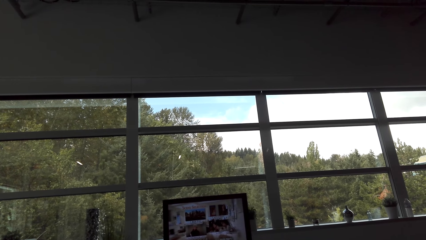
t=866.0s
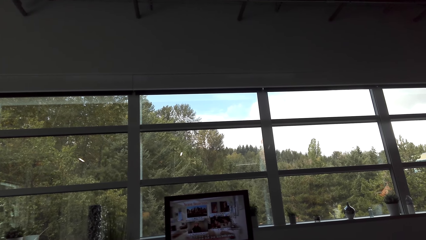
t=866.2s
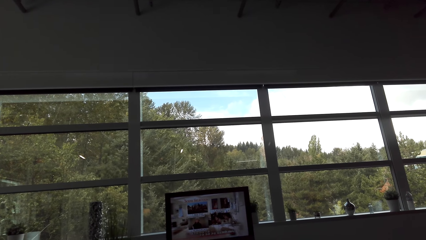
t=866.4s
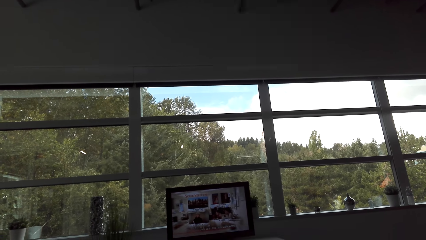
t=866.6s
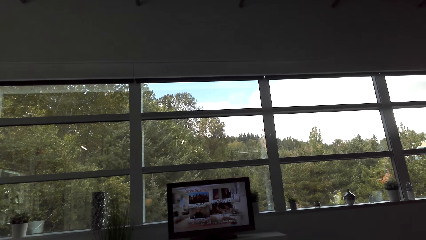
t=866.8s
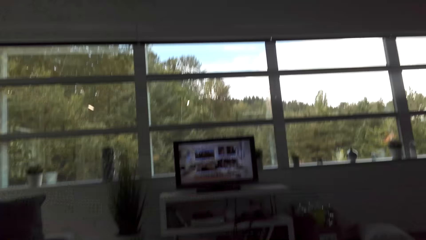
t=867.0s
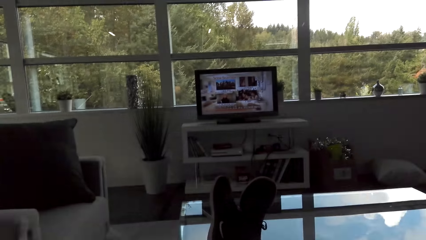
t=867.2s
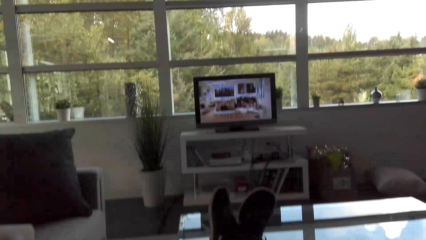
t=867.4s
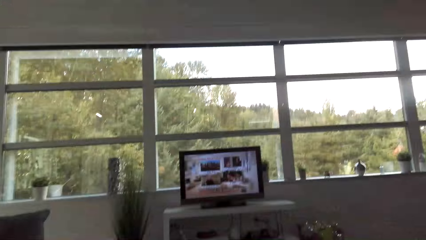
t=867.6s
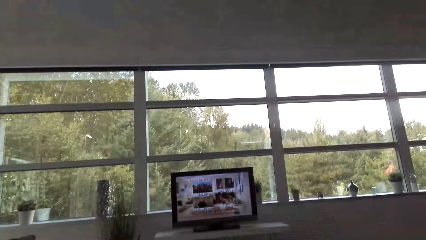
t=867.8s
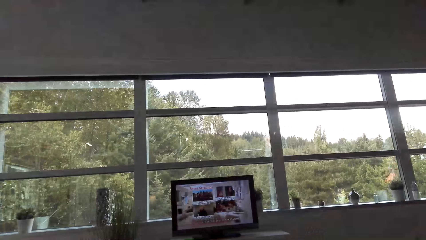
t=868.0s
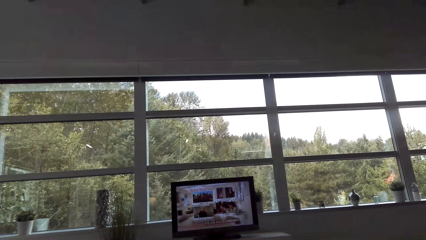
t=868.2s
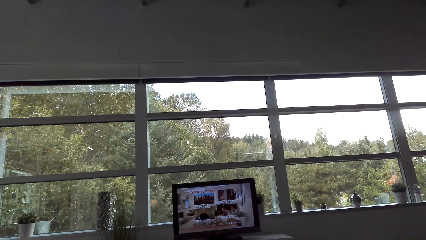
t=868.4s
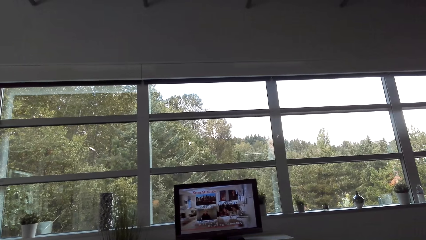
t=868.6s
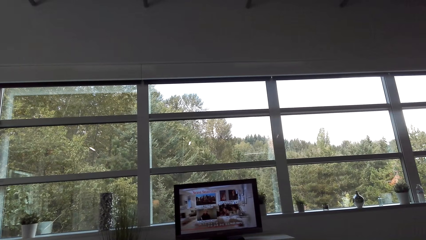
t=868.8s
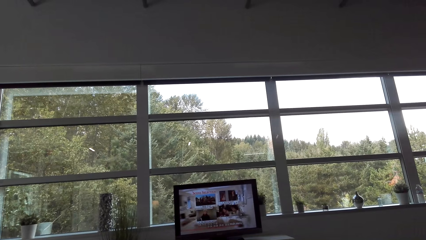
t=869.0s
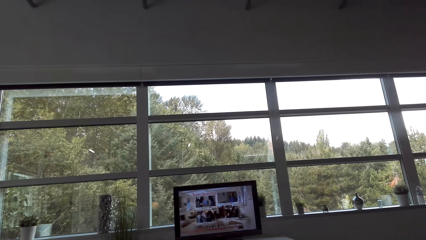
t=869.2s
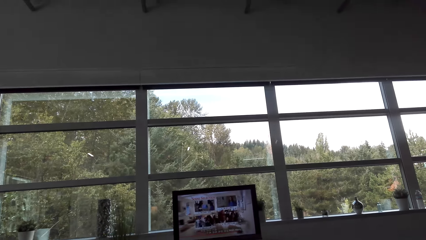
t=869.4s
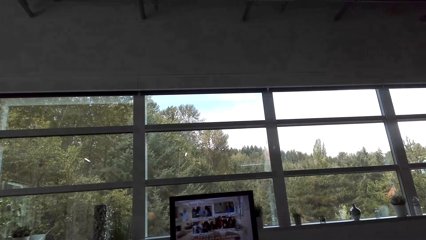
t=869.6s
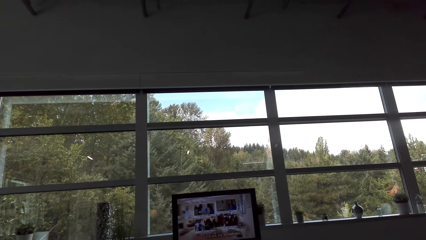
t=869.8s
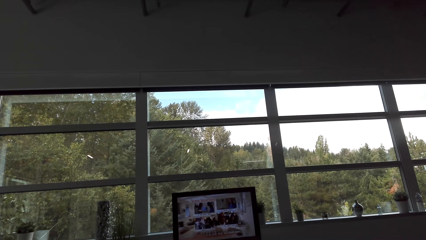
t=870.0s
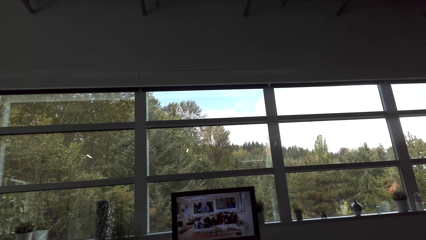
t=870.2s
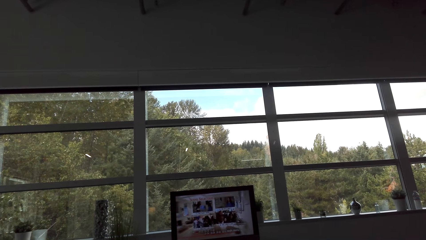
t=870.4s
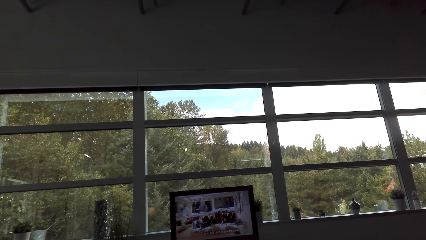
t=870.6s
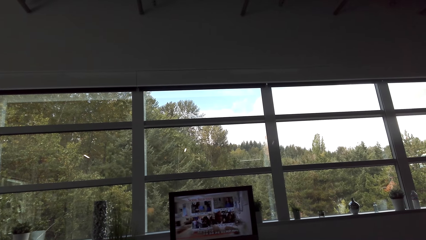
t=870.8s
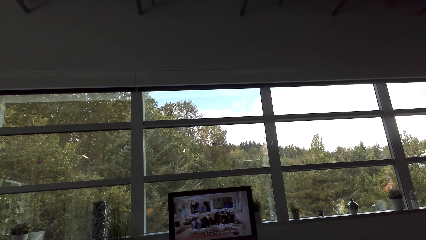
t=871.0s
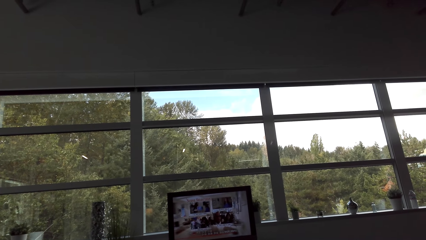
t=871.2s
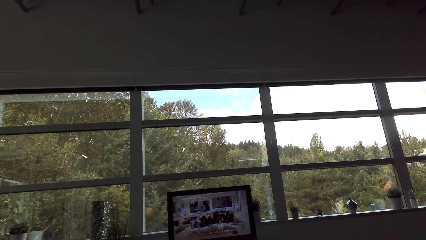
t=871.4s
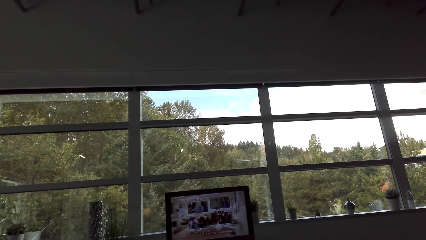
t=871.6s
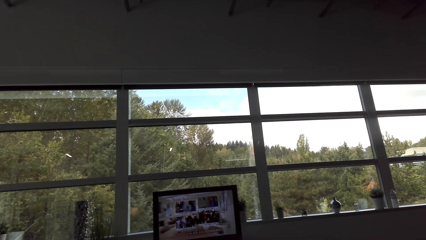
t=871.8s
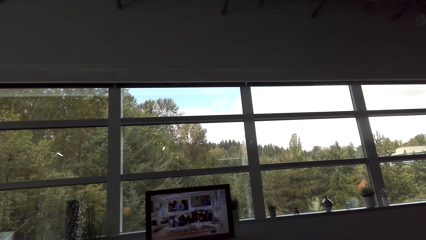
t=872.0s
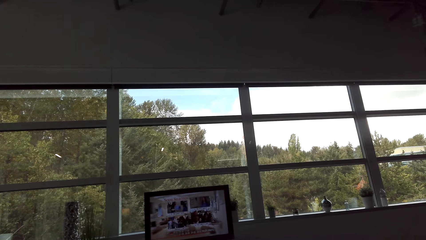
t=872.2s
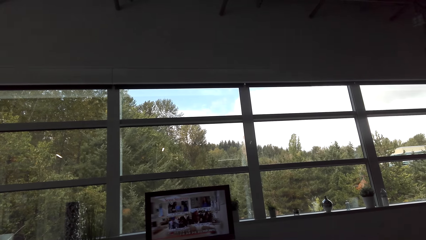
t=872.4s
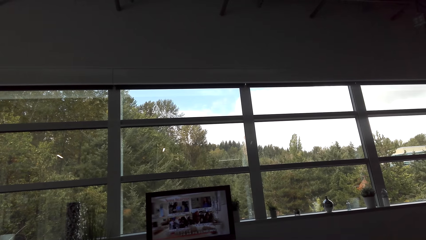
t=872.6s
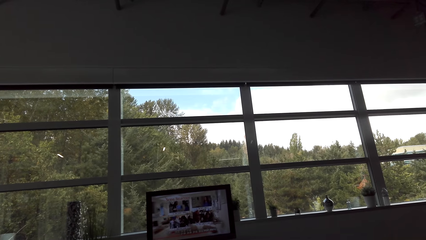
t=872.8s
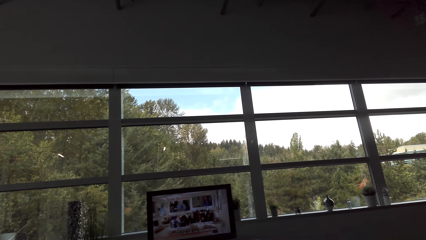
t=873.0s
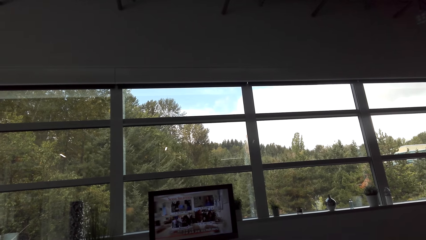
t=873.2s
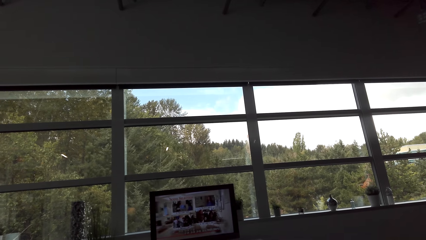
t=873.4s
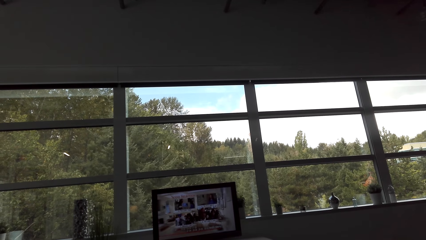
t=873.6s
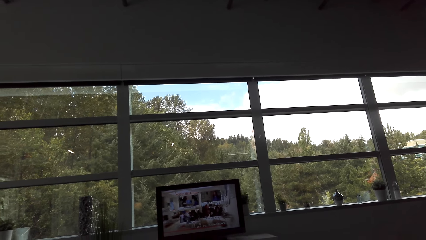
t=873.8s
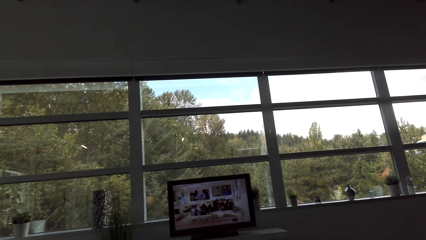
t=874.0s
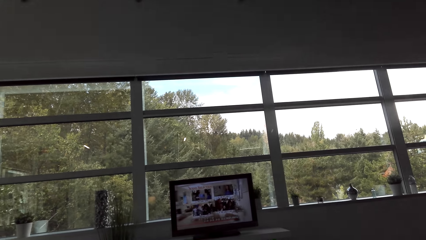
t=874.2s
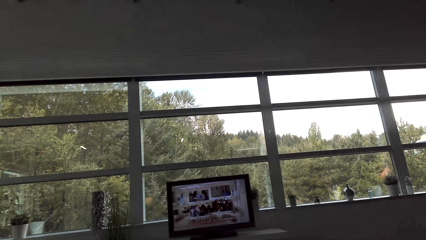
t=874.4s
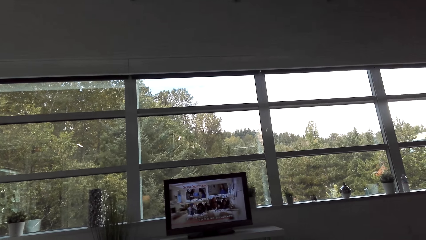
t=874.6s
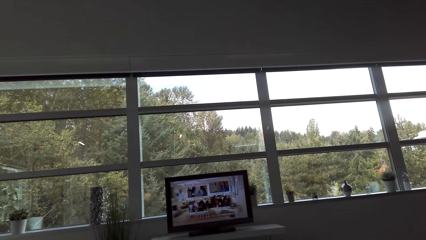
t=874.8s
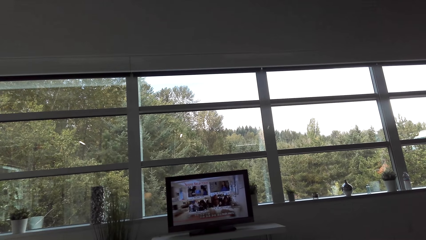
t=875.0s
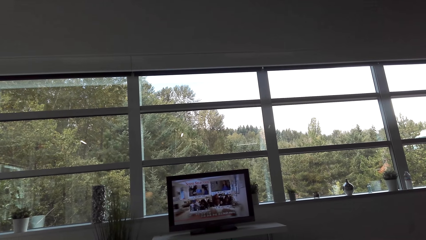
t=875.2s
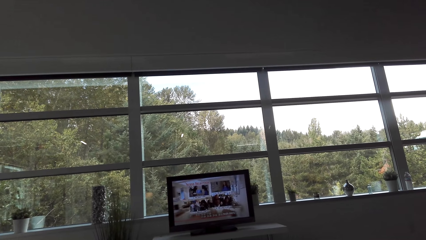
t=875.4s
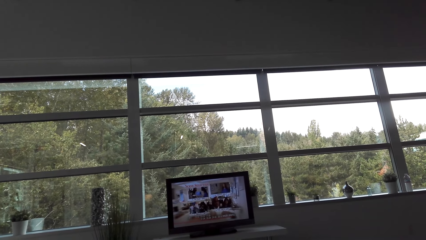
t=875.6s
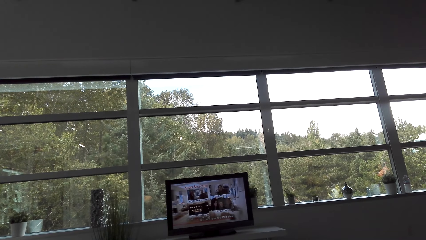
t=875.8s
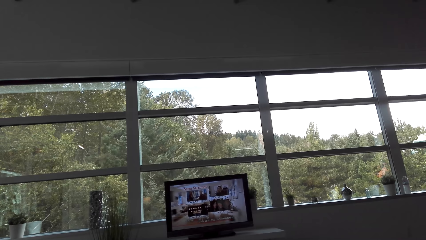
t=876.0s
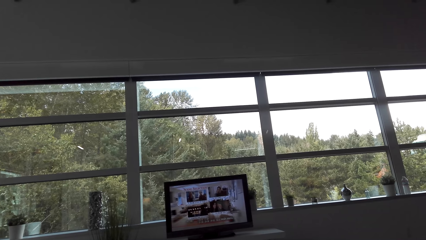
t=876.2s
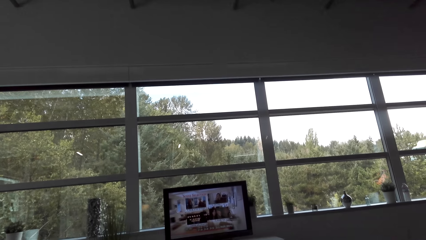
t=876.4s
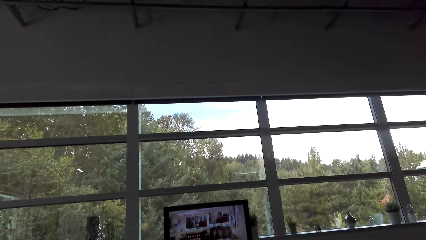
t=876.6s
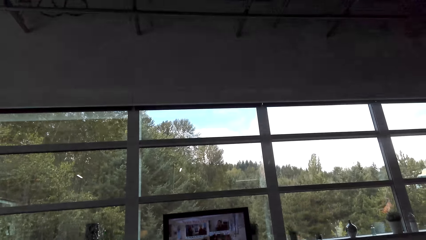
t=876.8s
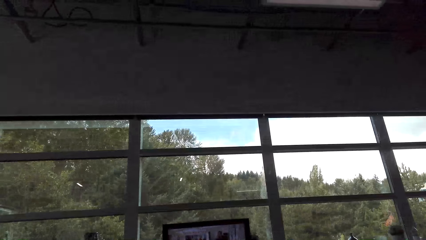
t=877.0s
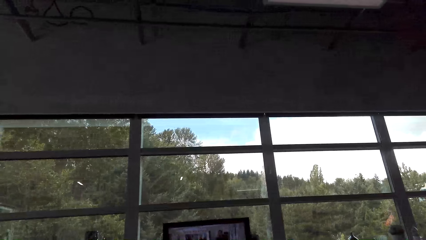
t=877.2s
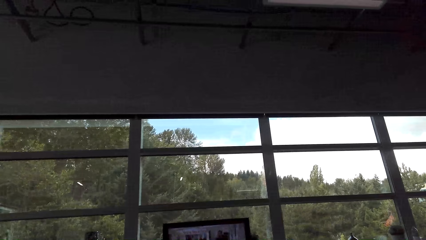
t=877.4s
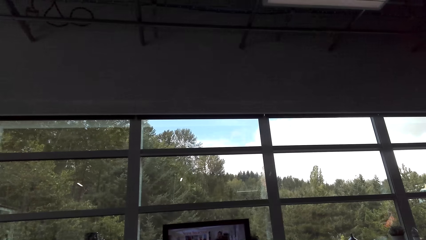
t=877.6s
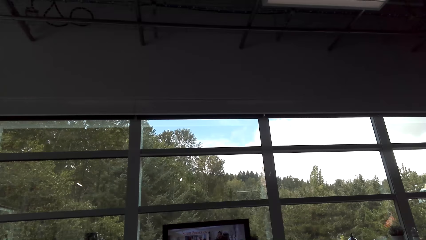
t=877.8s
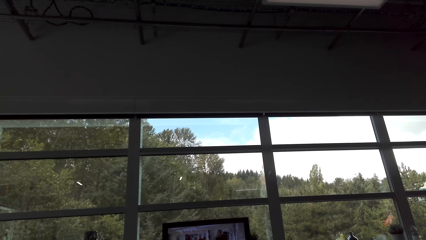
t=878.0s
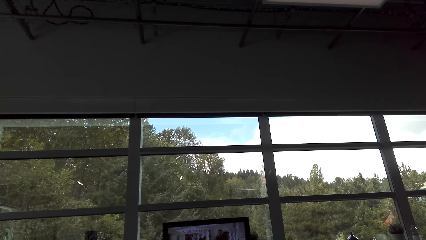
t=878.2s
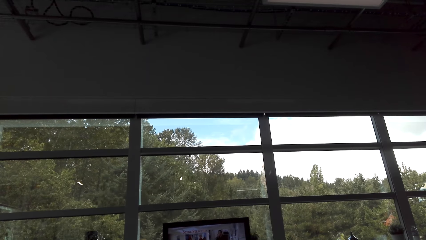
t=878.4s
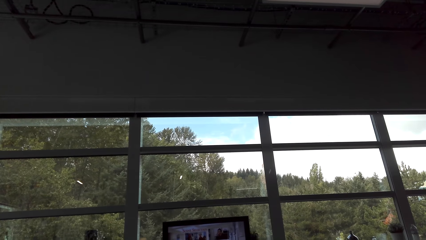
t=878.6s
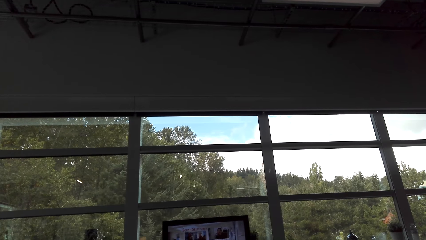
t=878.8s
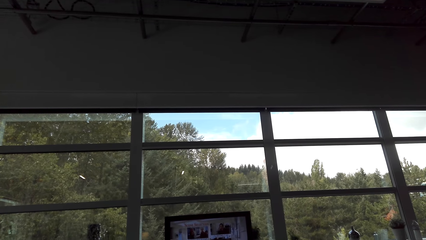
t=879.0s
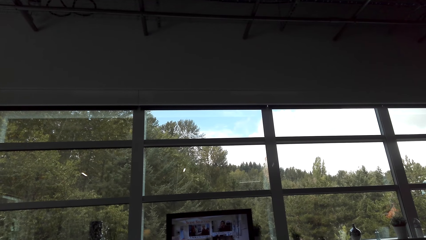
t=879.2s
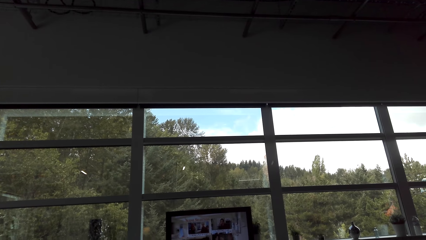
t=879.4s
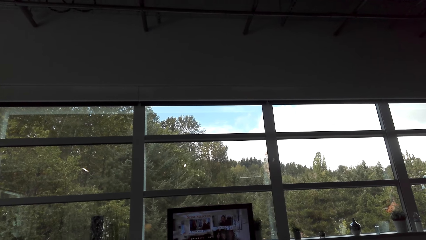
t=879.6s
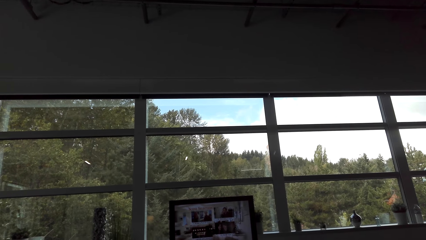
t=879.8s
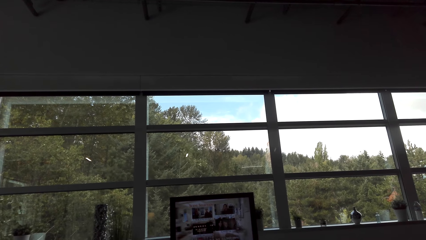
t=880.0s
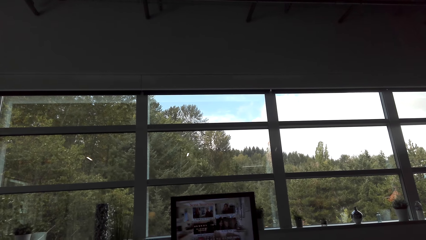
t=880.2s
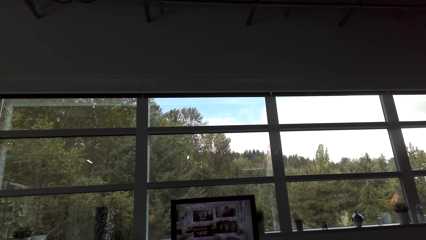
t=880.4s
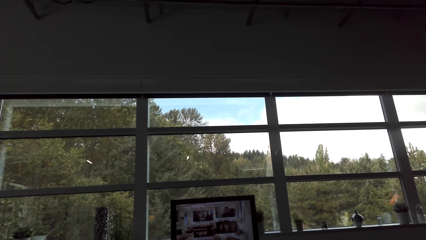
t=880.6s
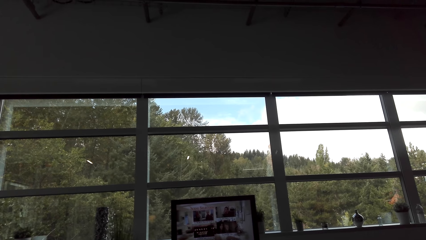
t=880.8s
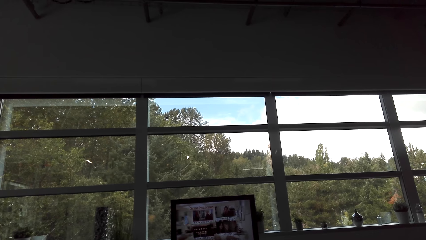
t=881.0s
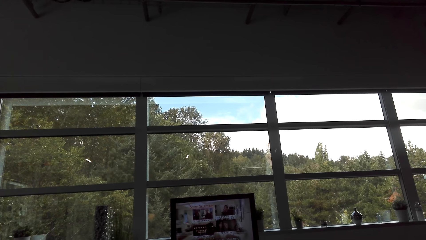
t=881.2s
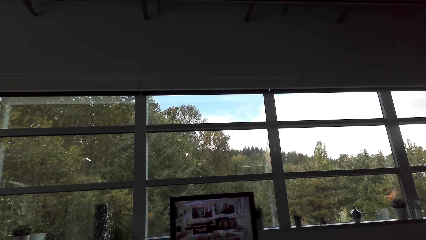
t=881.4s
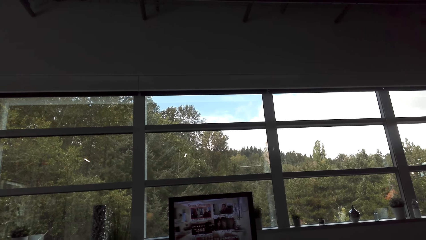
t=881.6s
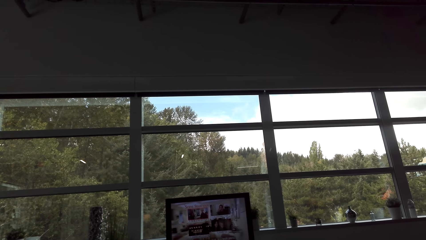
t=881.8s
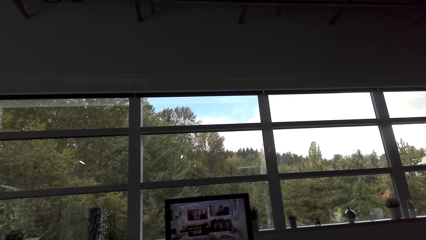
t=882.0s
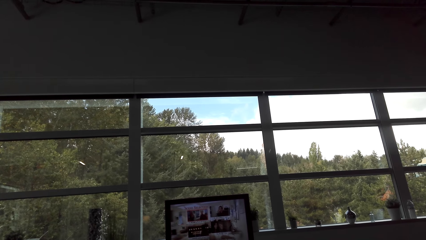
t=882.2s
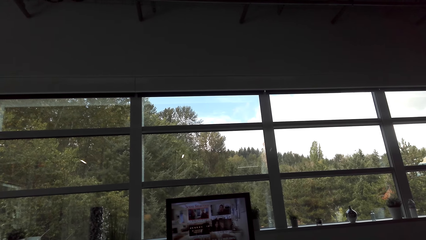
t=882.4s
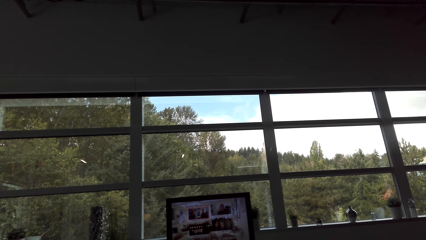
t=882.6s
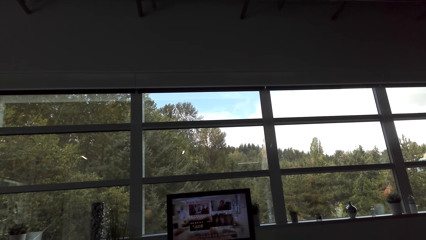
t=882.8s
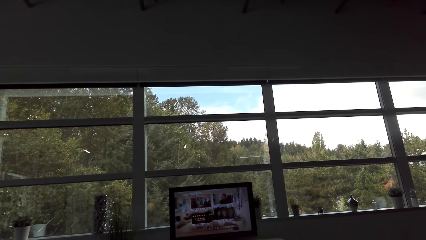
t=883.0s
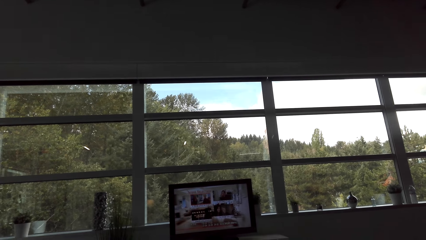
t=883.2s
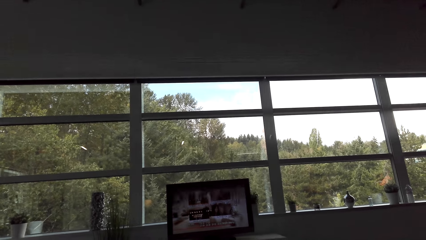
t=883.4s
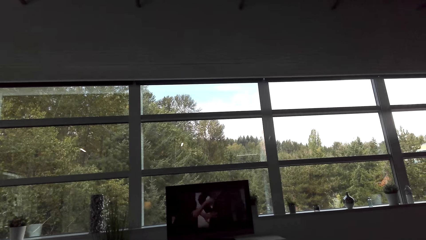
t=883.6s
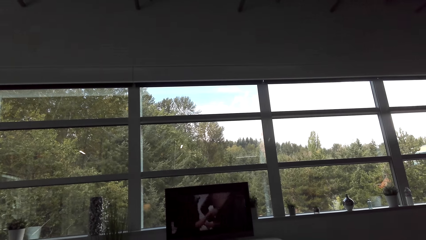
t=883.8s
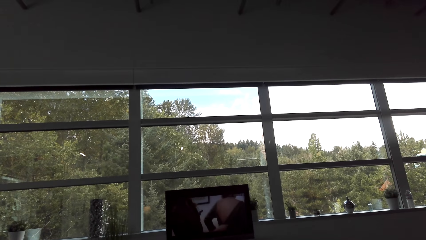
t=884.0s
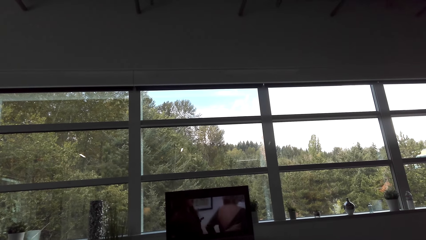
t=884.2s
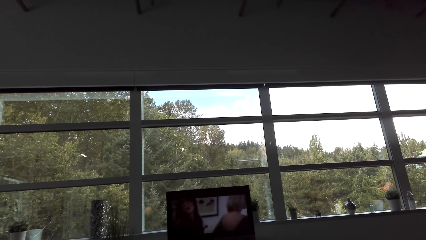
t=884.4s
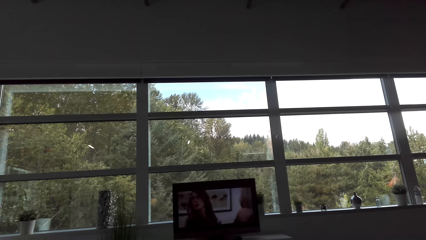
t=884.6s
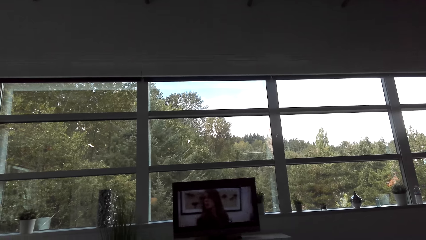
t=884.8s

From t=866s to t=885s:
The camera wearer watches TV. They watch the background. They converse.
